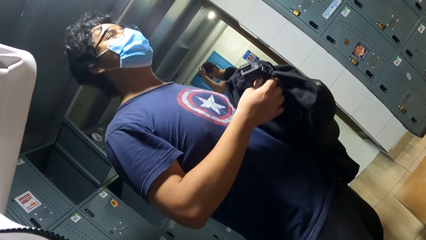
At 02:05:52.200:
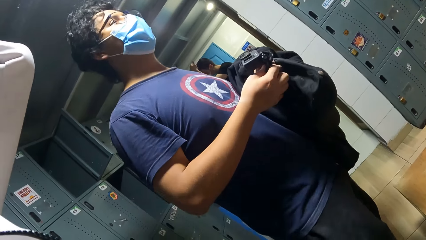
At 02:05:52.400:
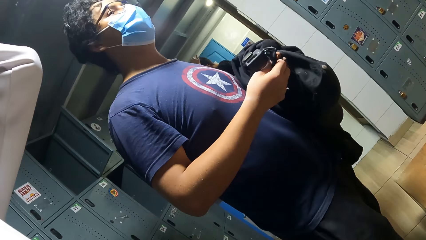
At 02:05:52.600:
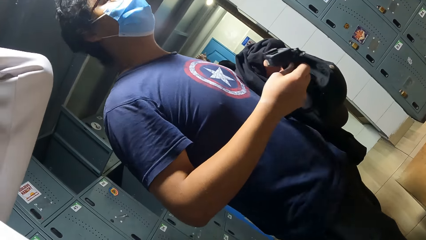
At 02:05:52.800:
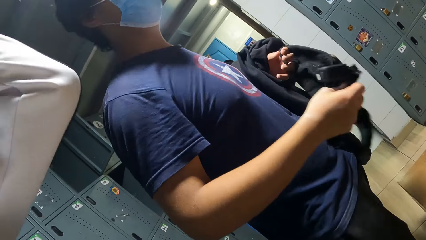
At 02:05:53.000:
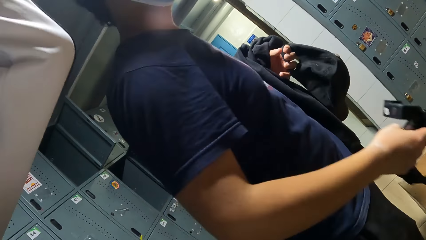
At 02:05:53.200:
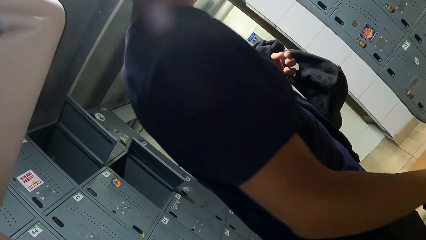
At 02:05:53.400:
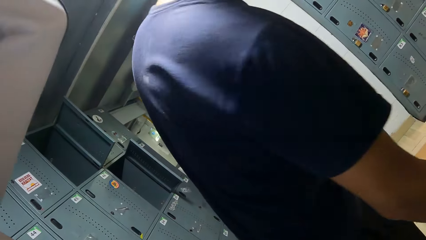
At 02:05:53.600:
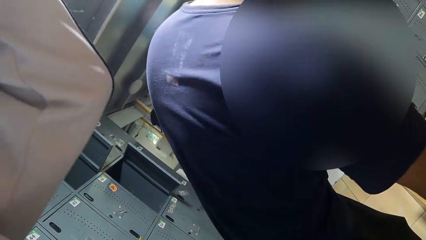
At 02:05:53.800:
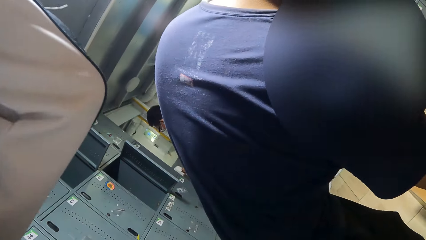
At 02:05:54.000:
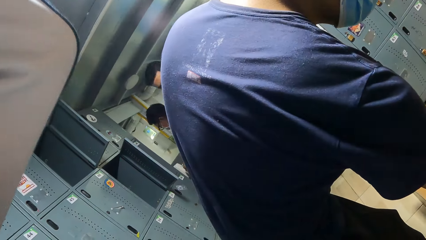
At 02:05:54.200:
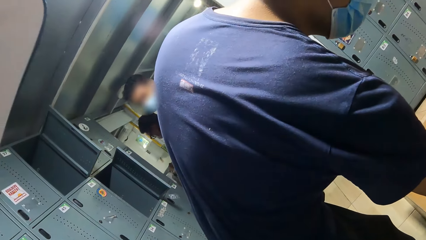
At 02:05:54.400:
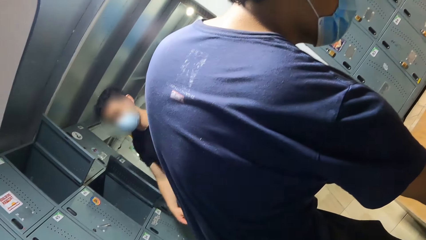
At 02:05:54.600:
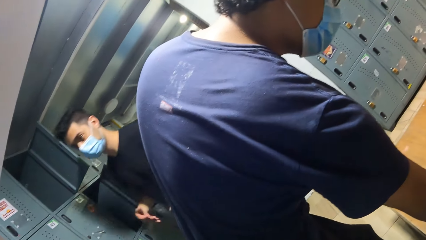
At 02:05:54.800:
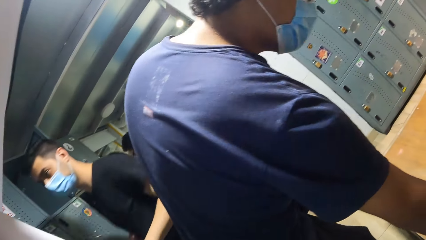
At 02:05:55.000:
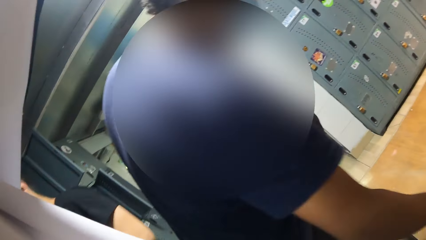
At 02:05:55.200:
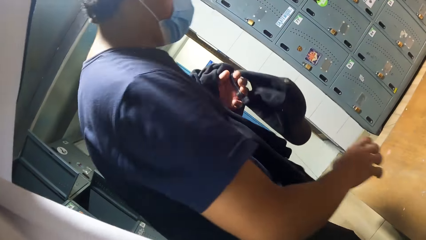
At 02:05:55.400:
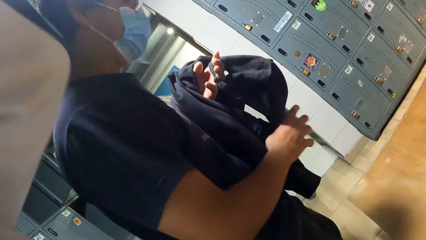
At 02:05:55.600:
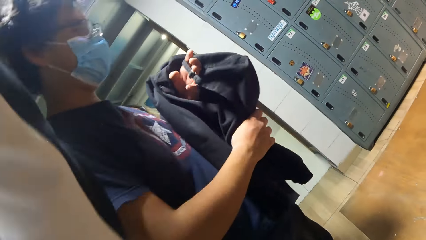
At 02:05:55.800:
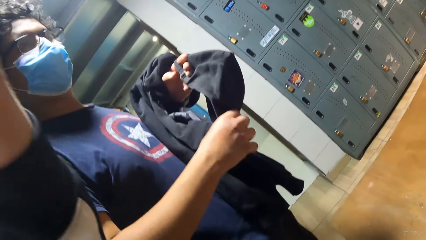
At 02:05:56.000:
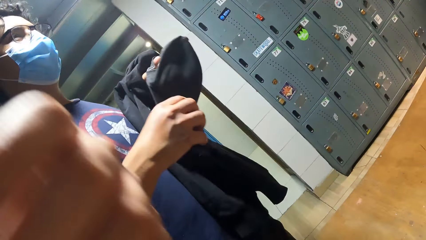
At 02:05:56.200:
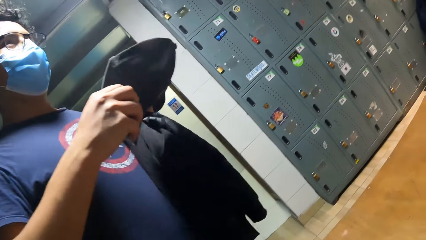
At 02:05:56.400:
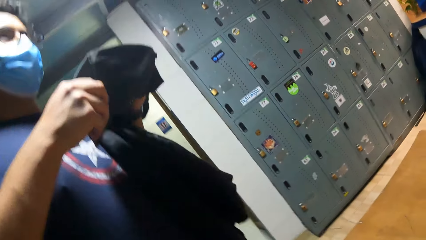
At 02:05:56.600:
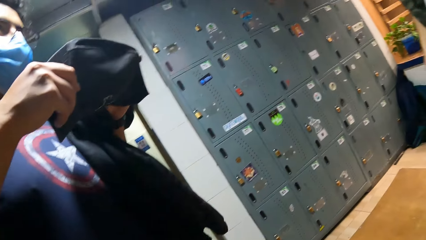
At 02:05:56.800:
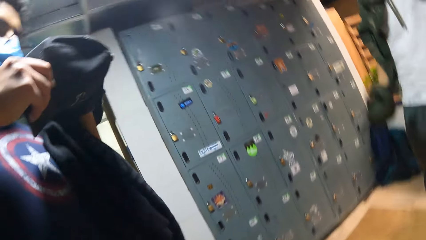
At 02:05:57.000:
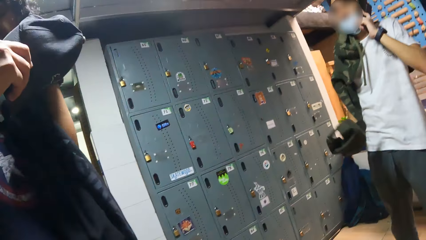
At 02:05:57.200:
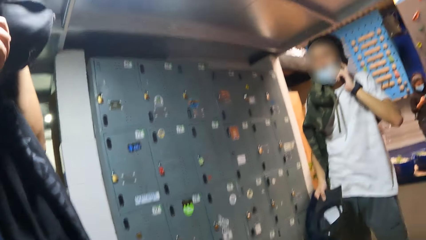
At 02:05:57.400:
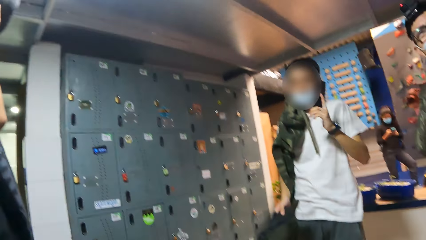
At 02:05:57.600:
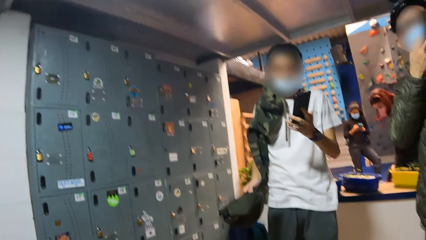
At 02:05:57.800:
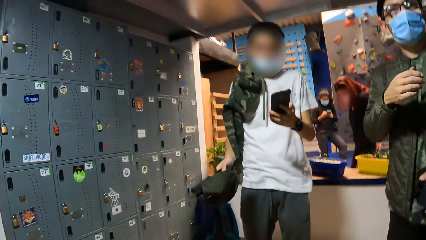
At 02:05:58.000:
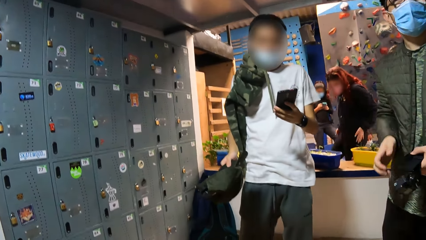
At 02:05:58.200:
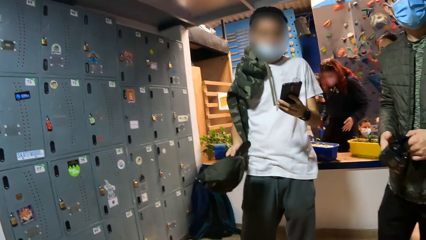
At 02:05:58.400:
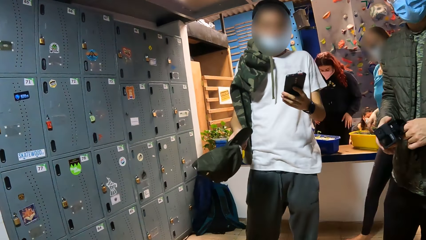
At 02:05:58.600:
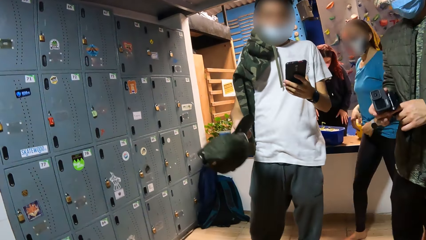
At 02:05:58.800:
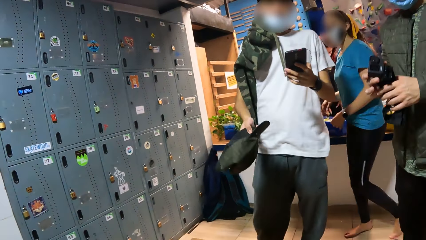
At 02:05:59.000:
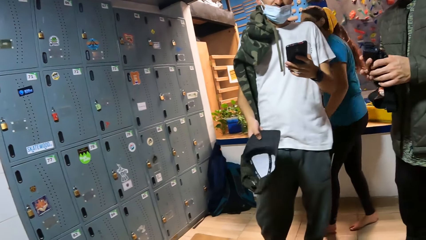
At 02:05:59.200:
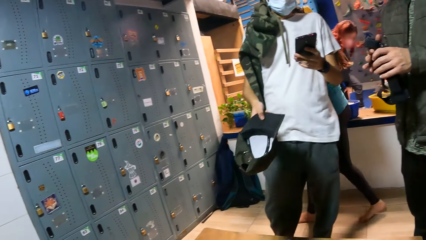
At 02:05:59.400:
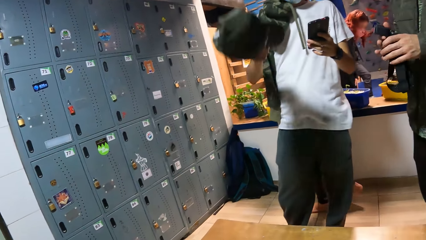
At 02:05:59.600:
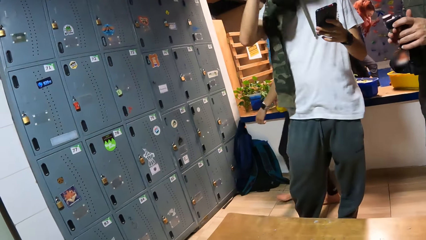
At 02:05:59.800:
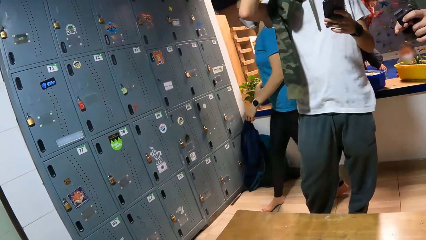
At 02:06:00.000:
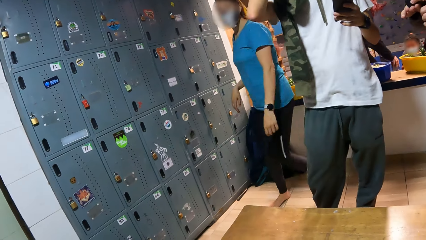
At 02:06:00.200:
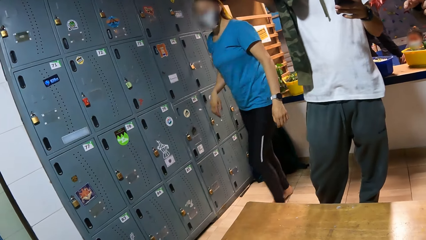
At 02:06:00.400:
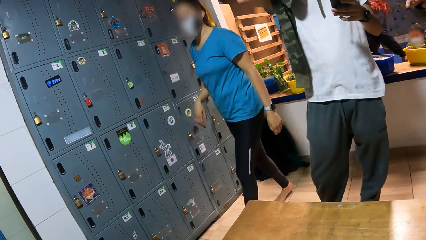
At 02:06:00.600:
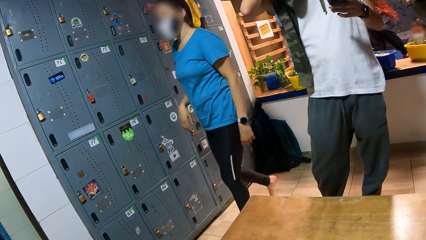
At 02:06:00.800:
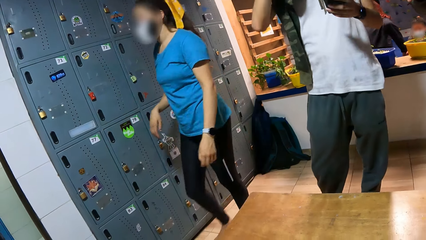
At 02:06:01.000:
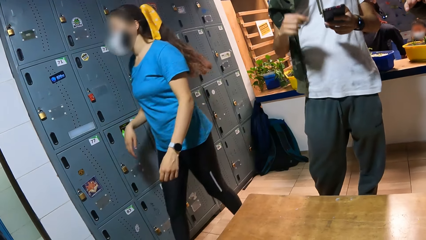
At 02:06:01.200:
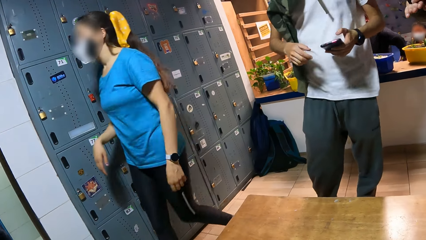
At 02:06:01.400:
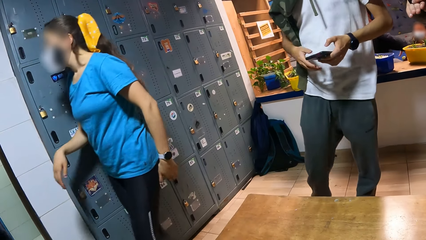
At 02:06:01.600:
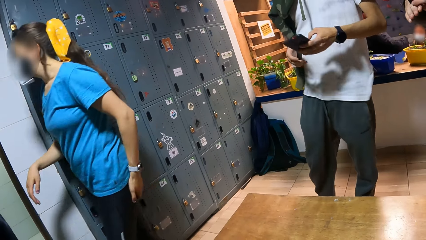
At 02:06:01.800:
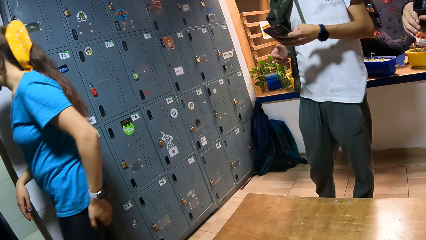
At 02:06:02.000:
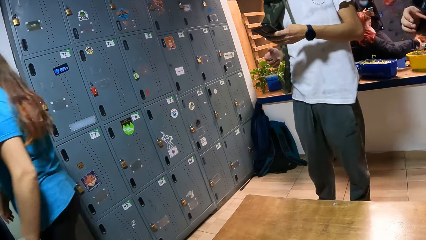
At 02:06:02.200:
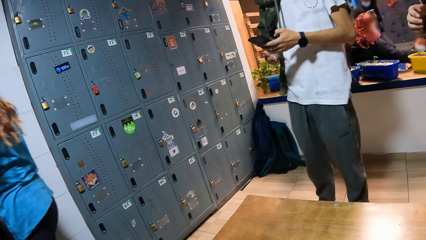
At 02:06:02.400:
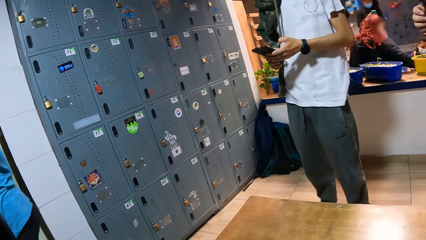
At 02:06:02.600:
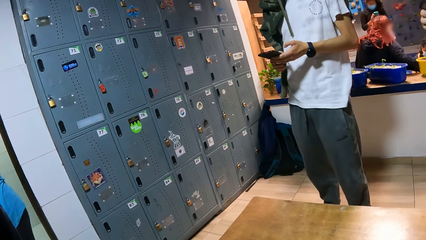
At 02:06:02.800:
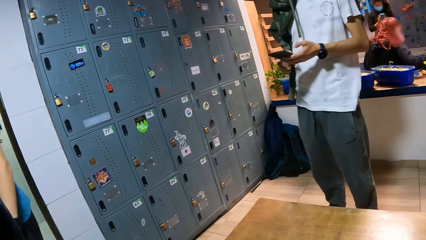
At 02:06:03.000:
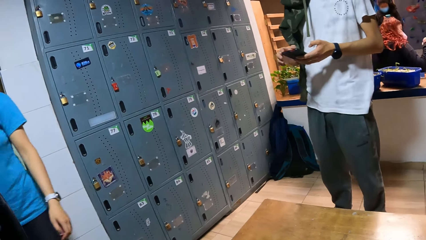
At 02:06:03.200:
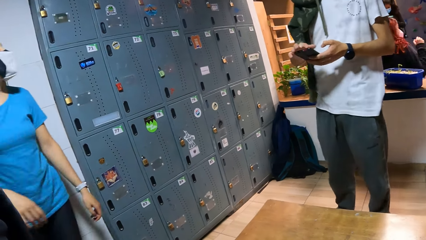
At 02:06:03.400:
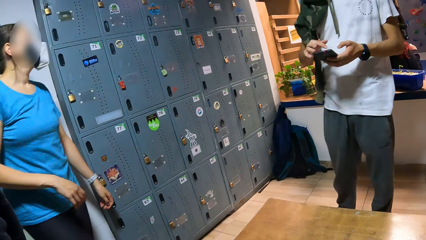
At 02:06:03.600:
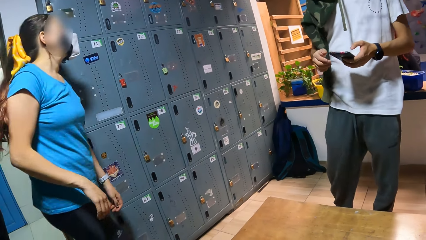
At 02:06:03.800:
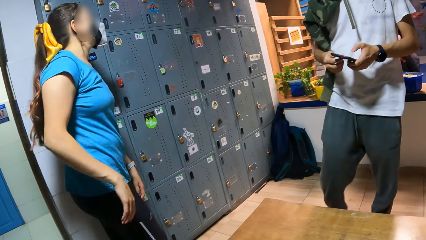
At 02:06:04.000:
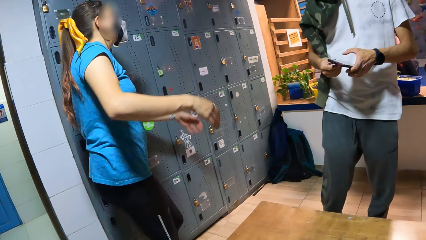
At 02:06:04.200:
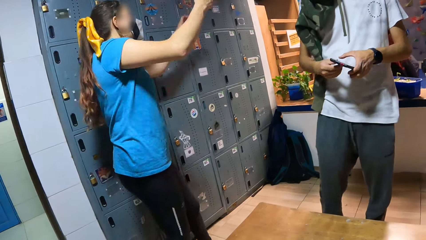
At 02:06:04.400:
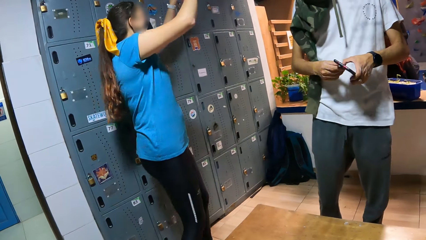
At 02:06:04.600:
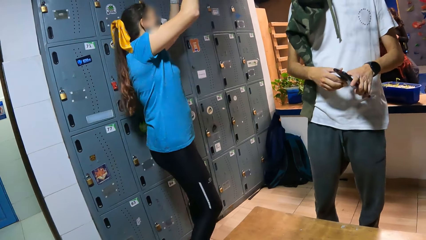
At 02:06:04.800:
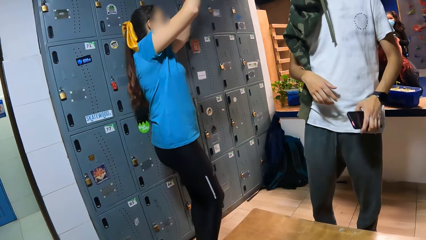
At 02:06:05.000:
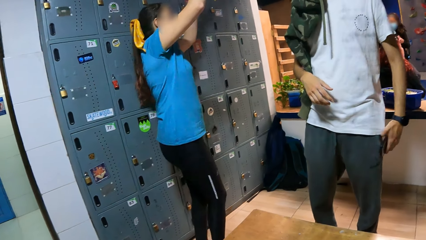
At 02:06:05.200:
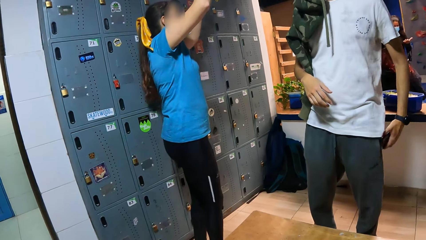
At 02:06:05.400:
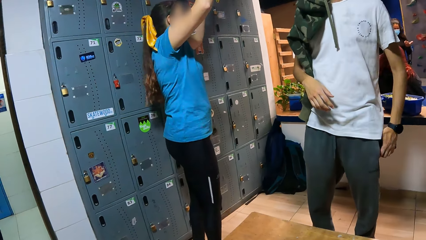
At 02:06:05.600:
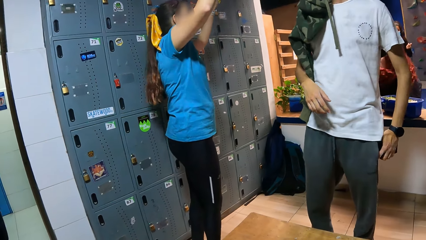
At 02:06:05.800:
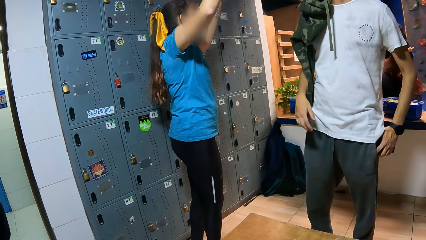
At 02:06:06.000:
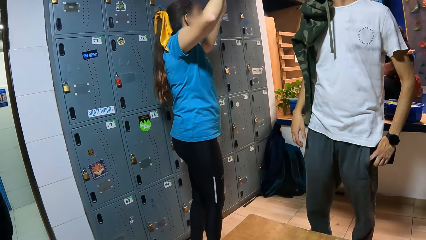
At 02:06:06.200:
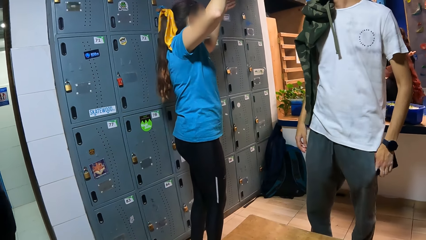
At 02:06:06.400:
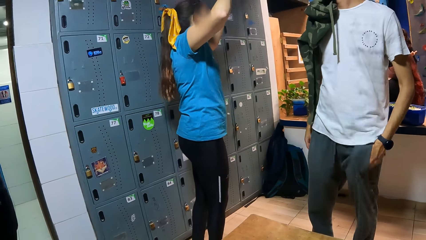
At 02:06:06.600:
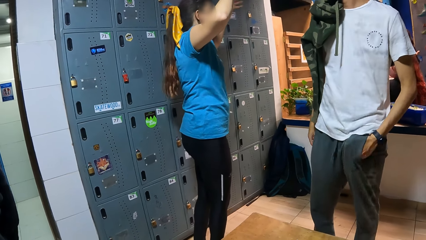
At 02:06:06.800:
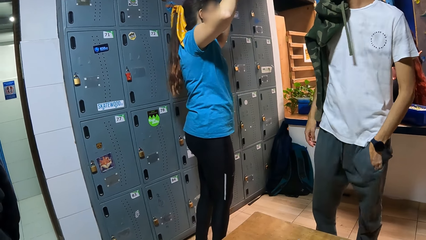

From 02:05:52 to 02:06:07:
A man drops a camera in his right hand on the wooden bench. The man wears a cap on his head with both hands. Another man operates a phone with his left hand. A woman interacts with the other man.
